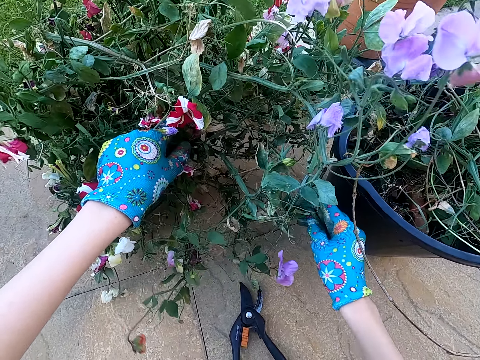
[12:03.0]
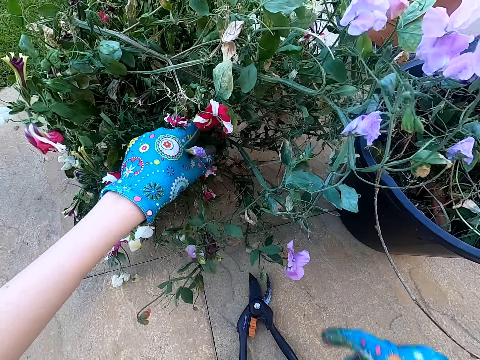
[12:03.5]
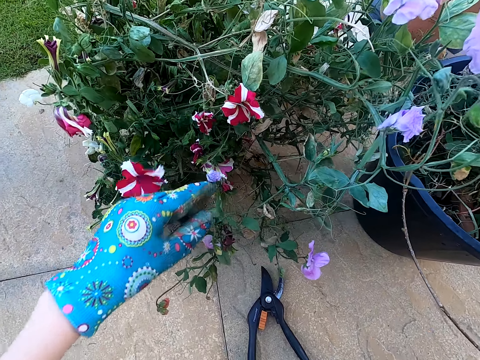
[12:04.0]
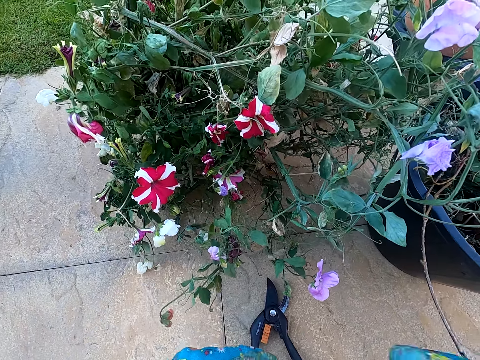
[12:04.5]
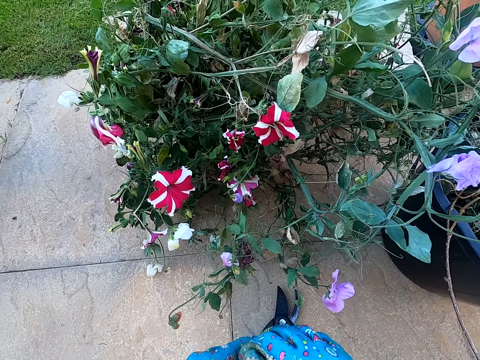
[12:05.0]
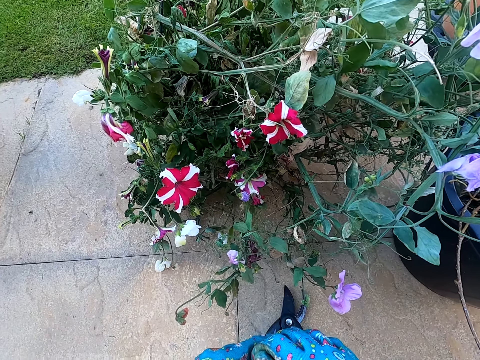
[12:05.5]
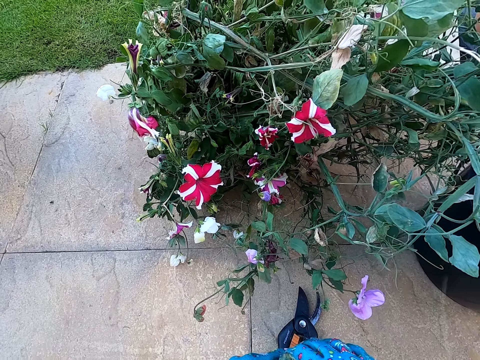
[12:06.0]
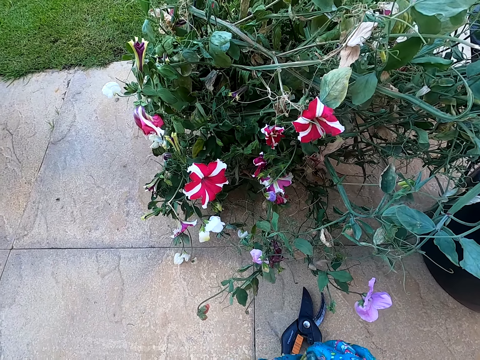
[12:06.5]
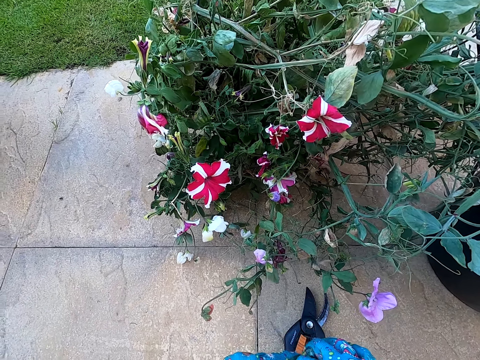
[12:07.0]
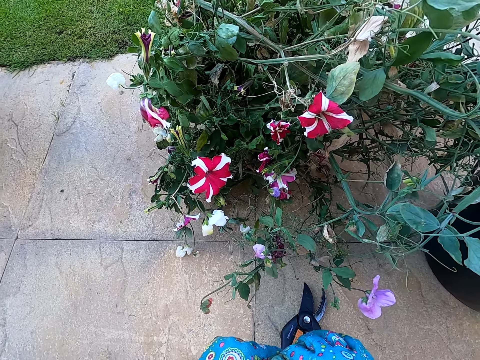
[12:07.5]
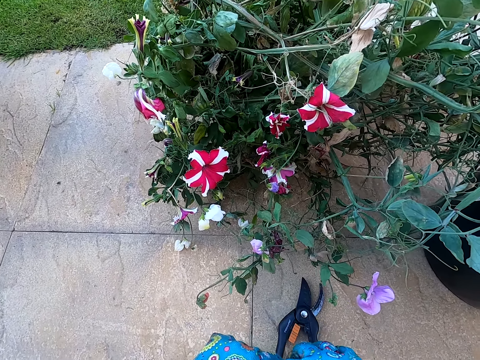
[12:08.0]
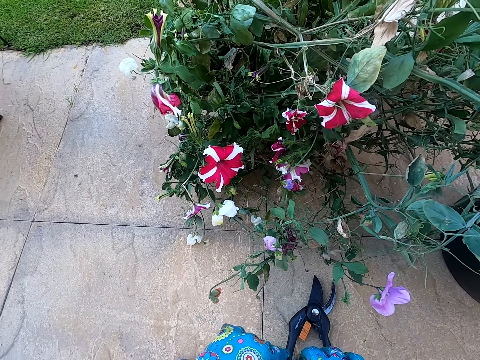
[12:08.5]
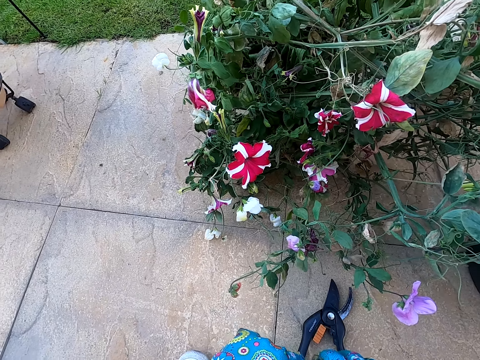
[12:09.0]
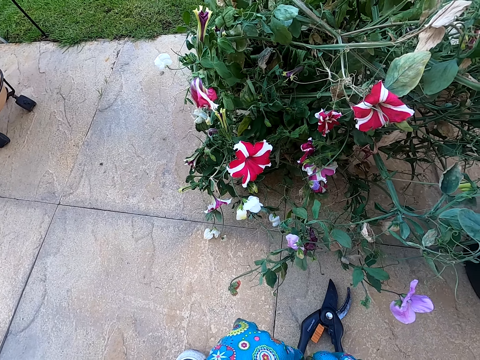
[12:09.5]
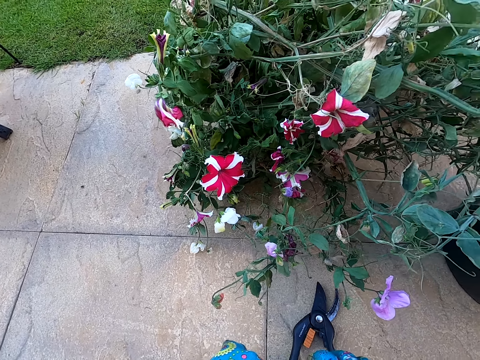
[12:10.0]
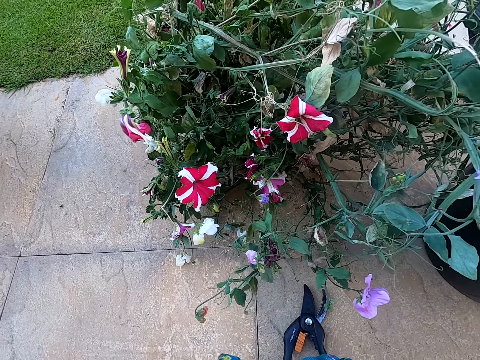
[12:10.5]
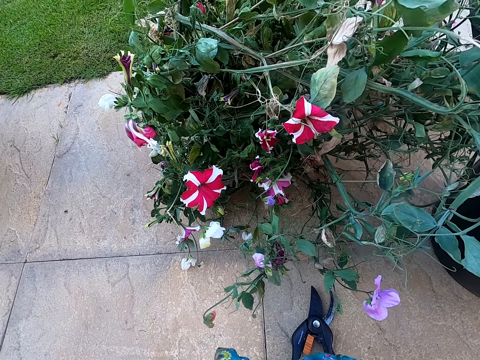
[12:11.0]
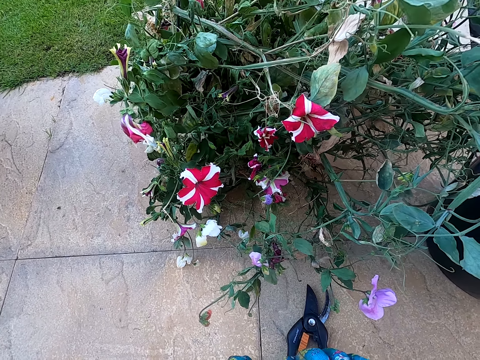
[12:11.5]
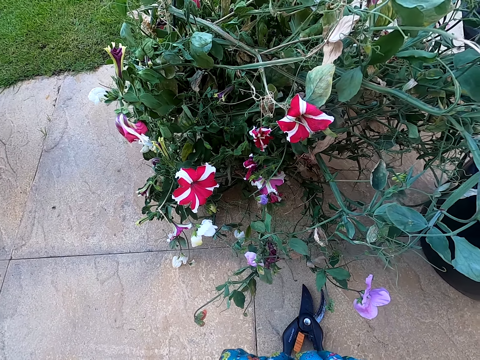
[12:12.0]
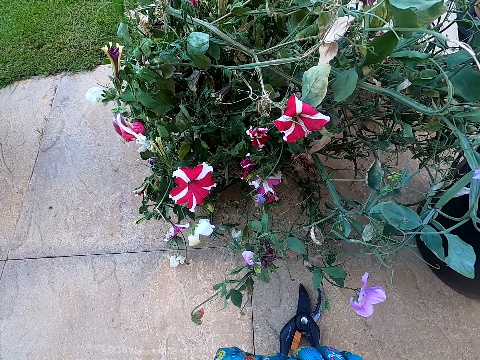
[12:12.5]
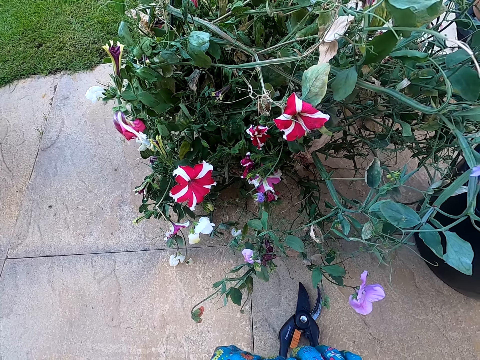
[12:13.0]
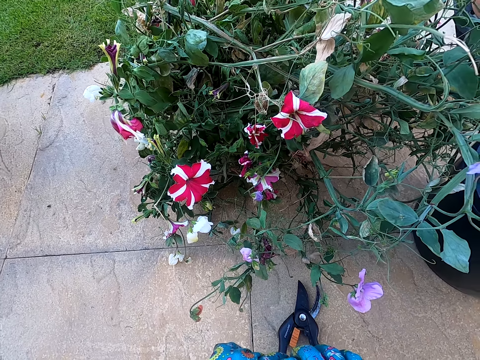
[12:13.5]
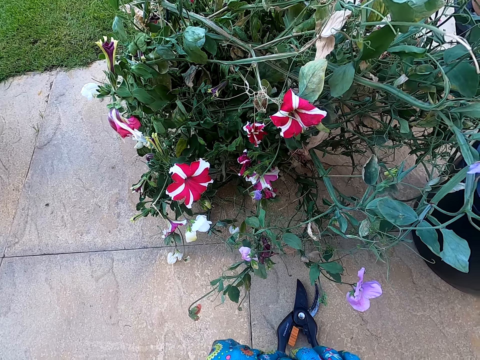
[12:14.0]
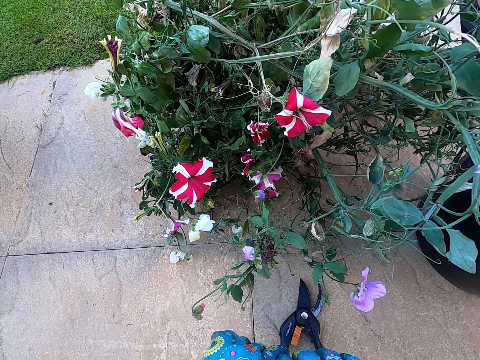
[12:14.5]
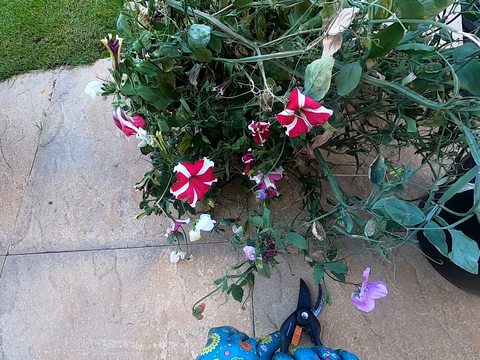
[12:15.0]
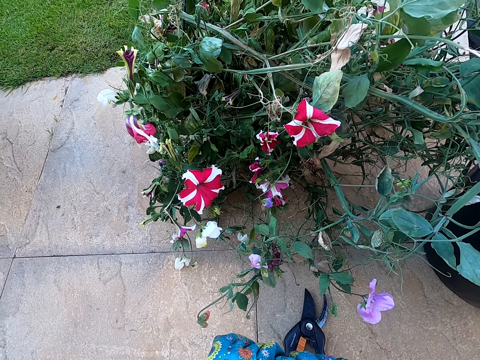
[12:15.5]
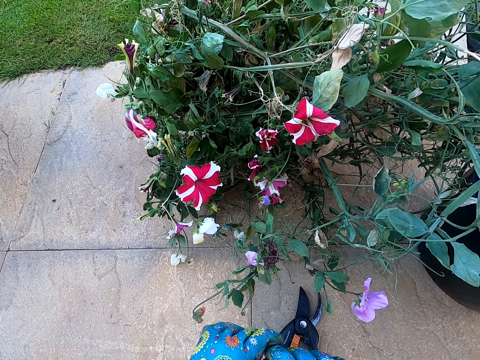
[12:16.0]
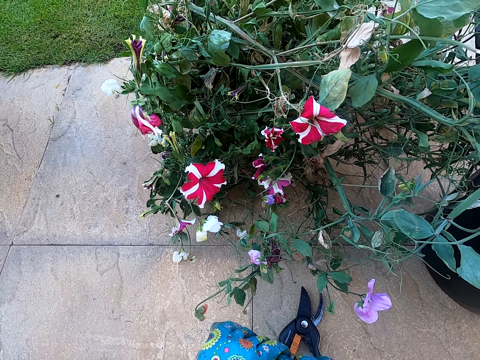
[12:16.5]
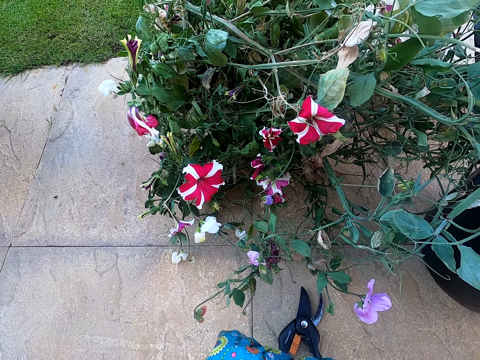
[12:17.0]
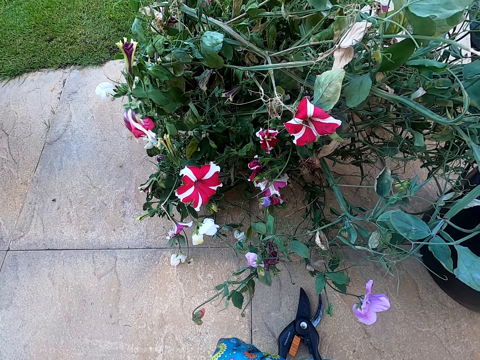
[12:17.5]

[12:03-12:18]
The camera wearer removes hands from the plant. They look at the plant. They hold hands. They stare around the plant.

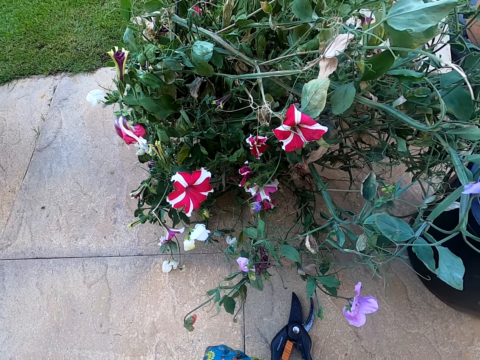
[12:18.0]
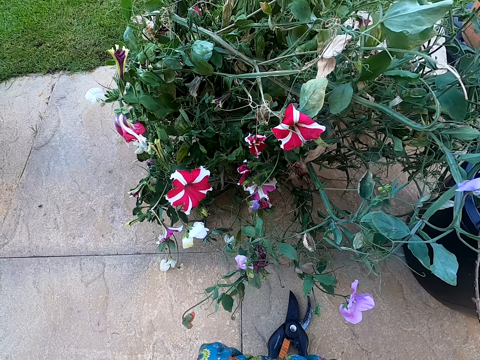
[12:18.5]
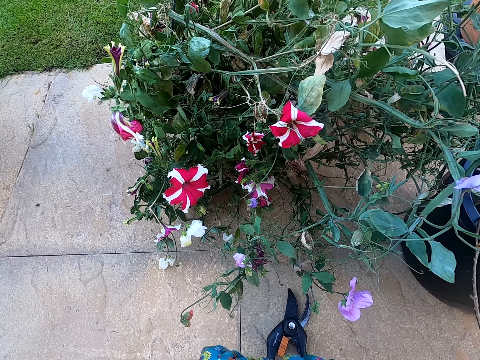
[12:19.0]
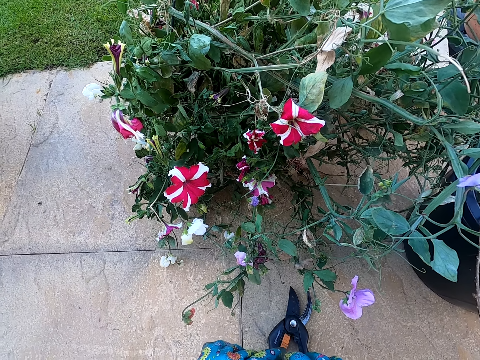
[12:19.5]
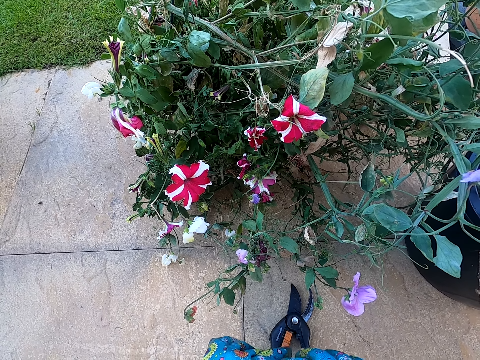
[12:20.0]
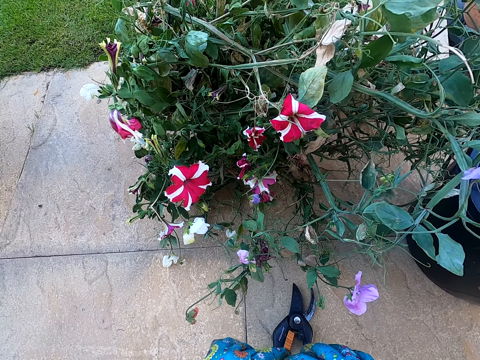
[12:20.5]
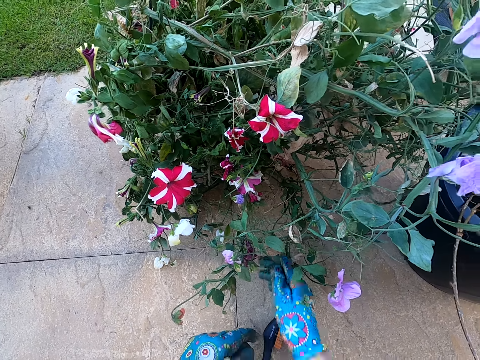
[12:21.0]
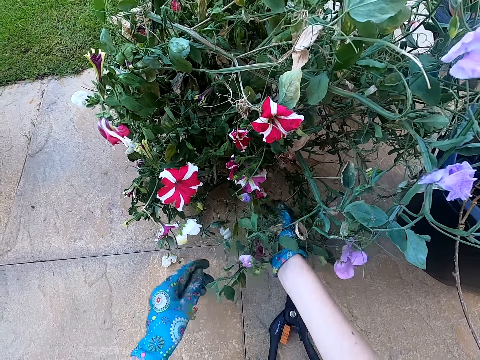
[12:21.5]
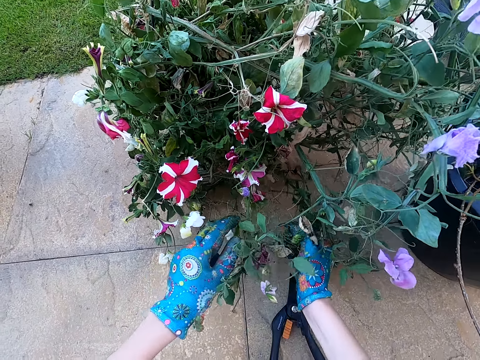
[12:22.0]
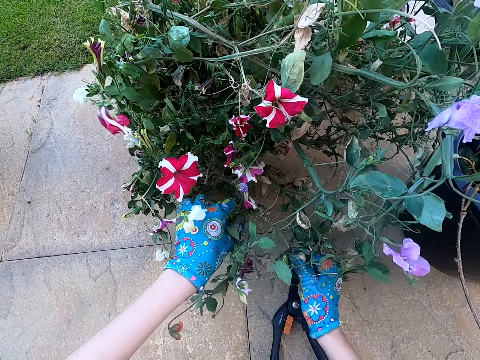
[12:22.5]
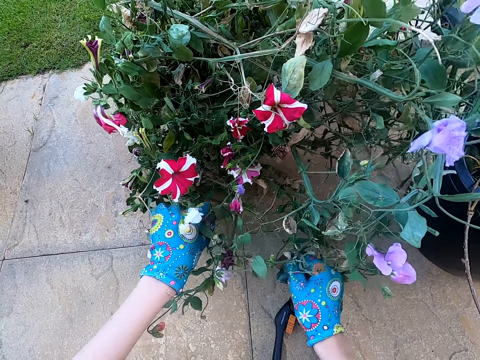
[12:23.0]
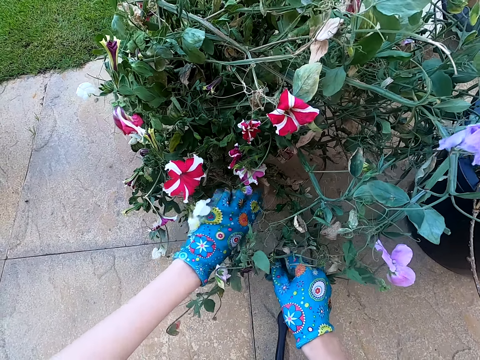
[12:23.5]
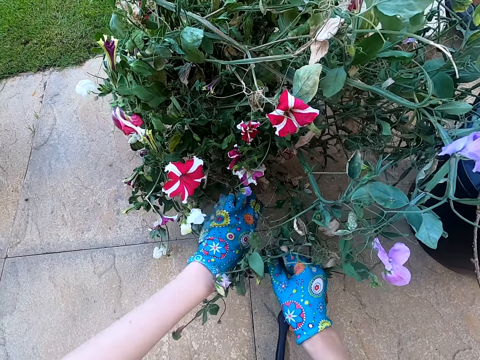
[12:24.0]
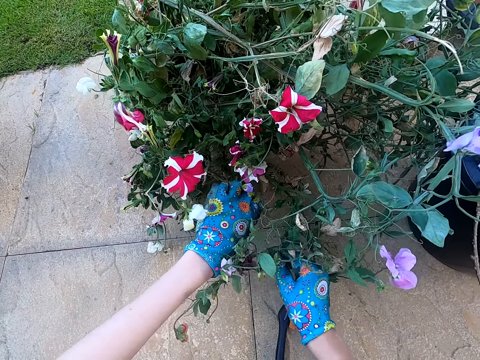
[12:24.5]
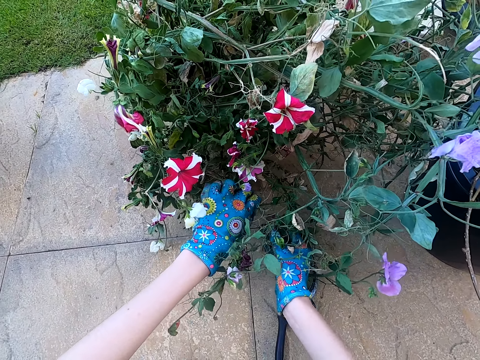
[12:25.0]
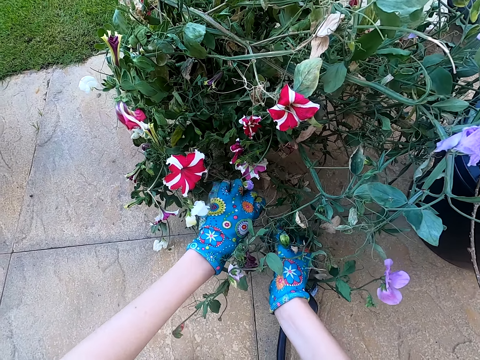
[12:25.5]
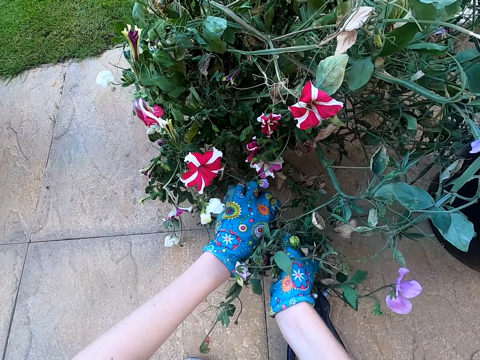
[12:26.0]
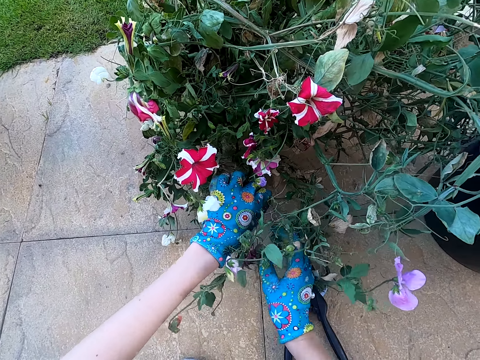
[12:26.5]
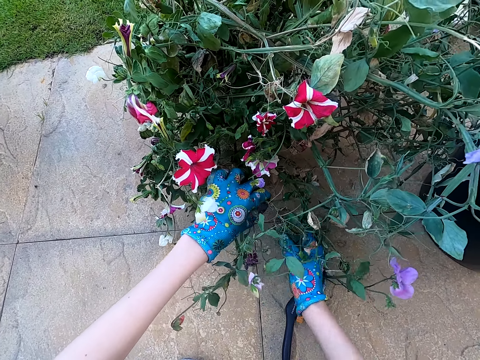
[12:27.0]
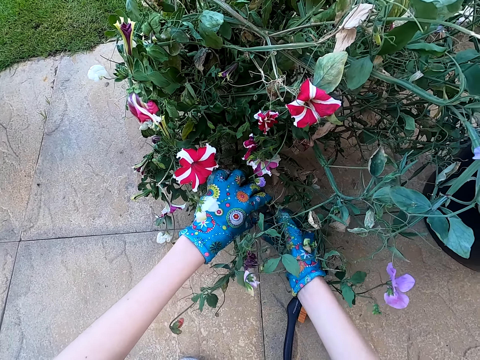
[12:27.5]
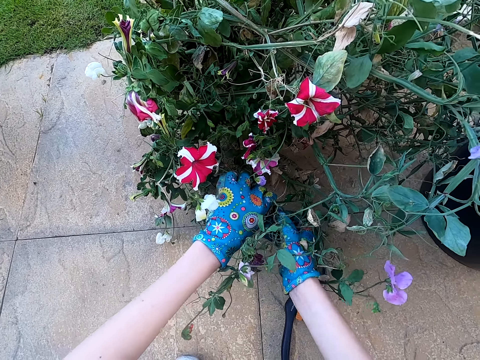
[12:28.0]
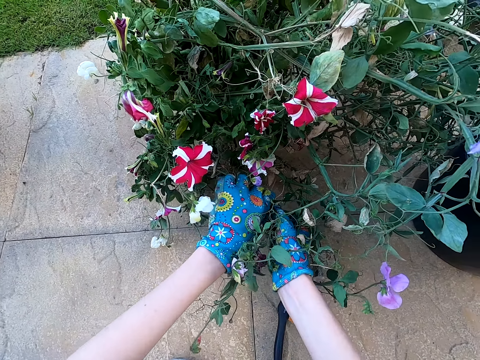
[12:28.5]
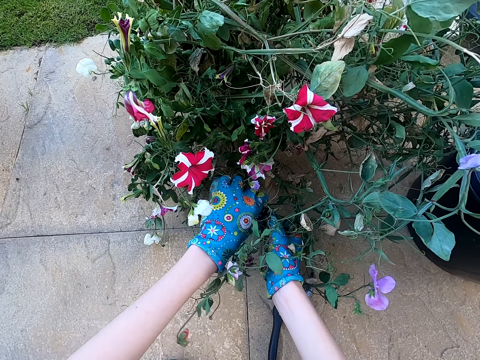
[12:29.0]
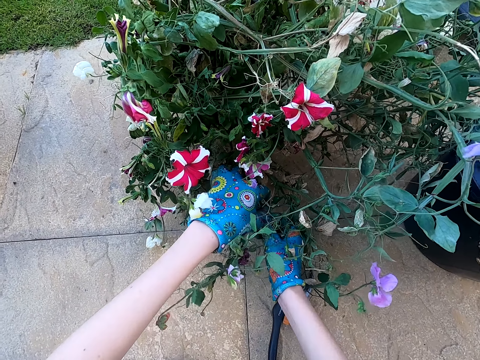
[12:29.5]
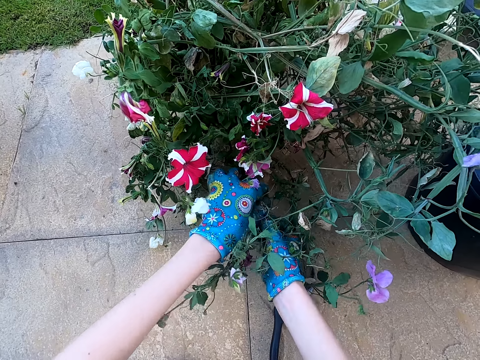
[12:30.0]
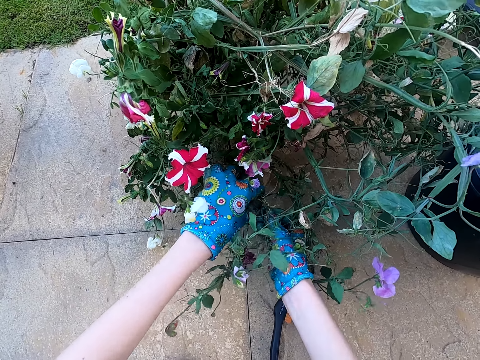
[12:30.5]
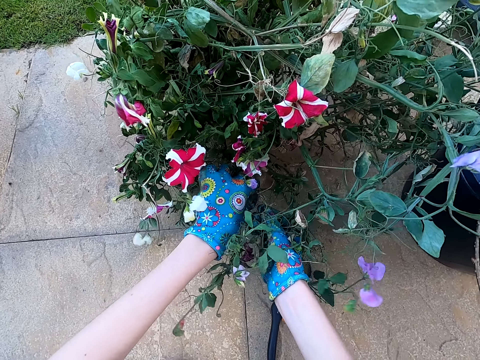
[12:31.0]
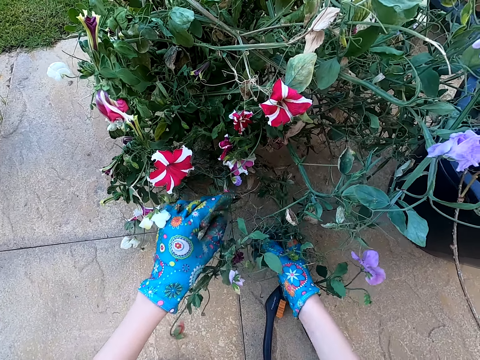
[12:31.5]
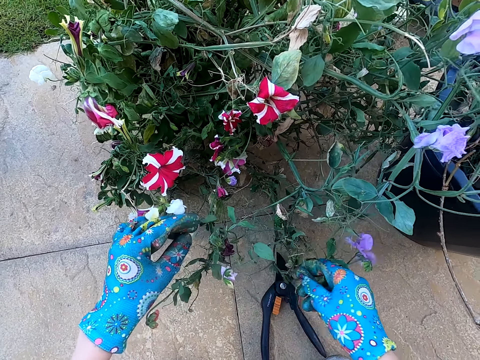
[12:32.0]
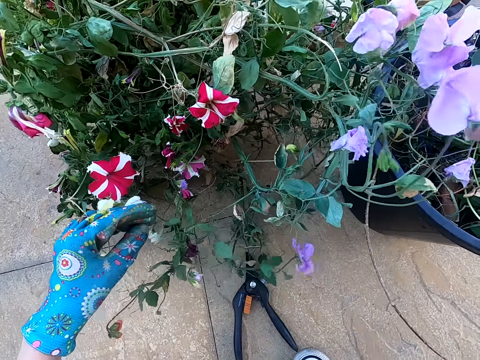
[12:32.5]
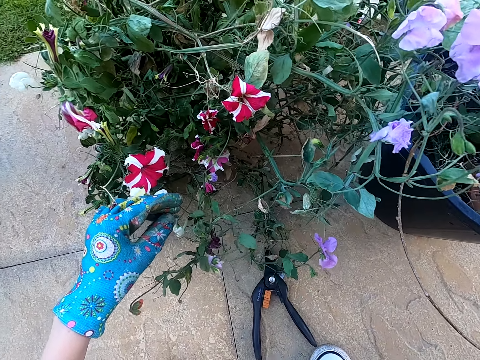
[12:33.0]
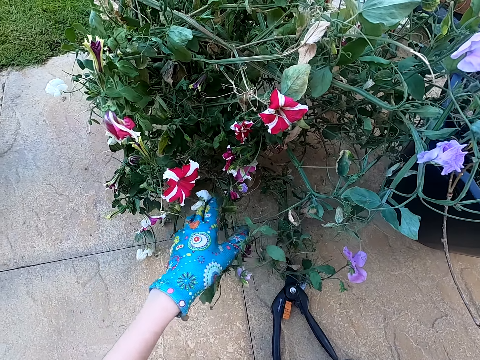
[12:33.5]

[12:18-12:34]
The camera wearer holds the plant. They touch the plant. They prune the plant. They pluck a flower from the plant.
